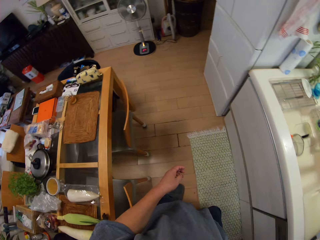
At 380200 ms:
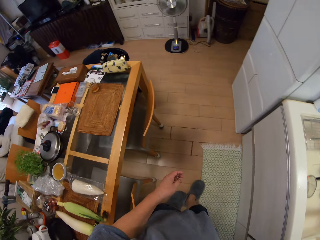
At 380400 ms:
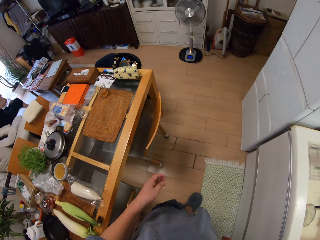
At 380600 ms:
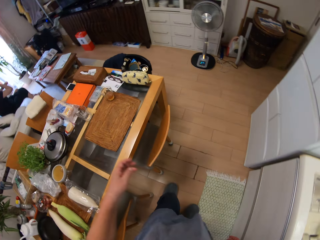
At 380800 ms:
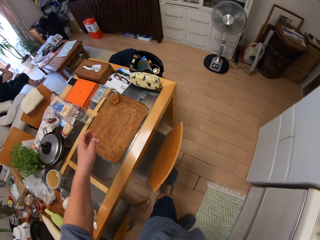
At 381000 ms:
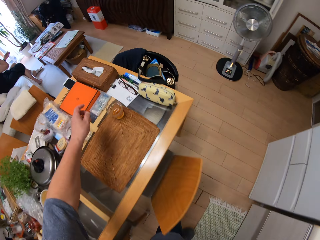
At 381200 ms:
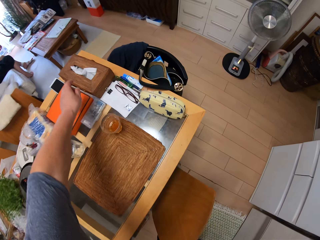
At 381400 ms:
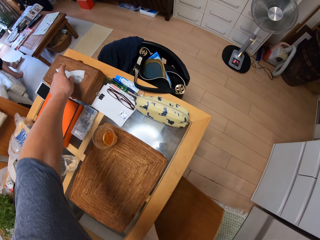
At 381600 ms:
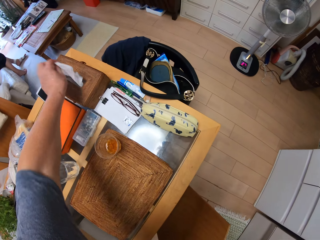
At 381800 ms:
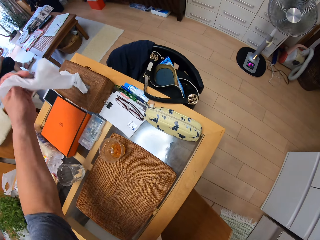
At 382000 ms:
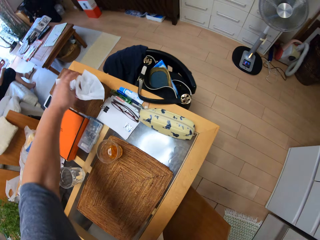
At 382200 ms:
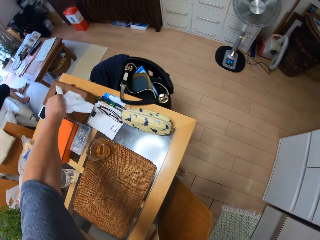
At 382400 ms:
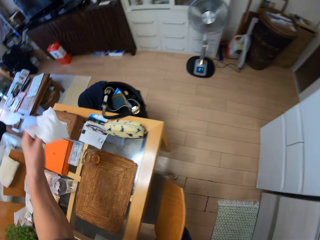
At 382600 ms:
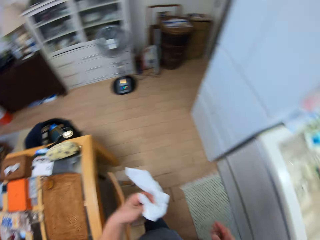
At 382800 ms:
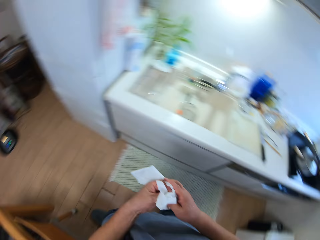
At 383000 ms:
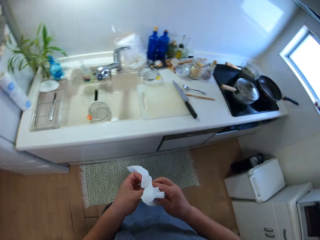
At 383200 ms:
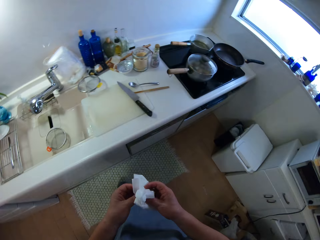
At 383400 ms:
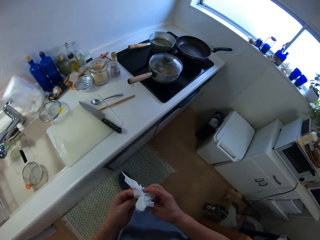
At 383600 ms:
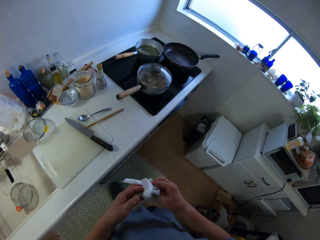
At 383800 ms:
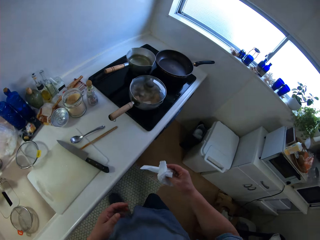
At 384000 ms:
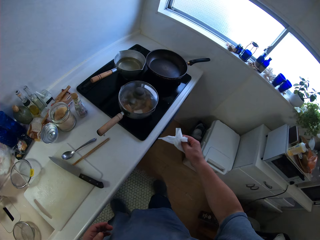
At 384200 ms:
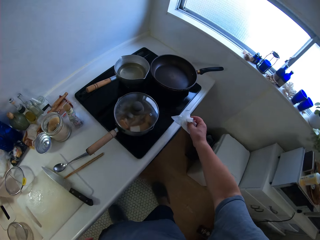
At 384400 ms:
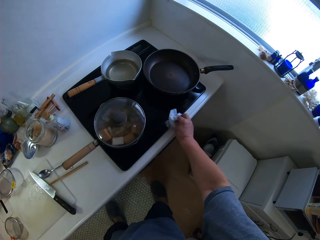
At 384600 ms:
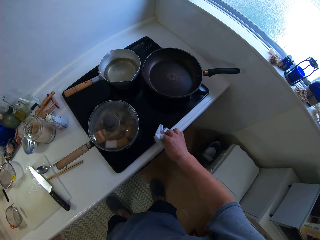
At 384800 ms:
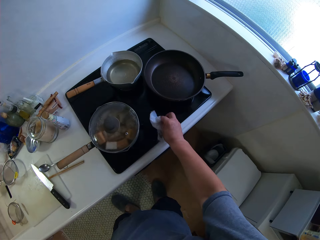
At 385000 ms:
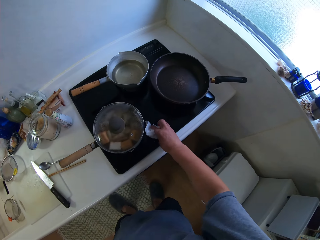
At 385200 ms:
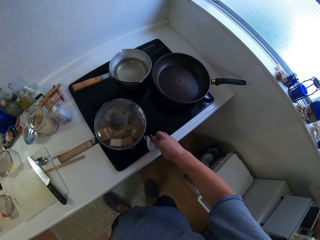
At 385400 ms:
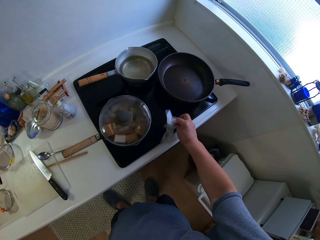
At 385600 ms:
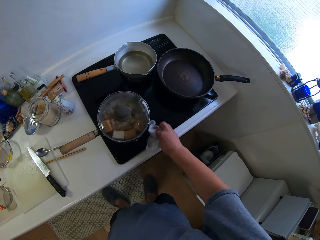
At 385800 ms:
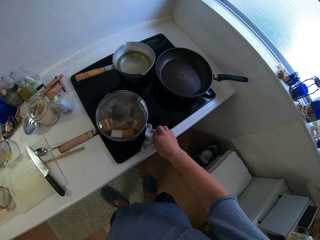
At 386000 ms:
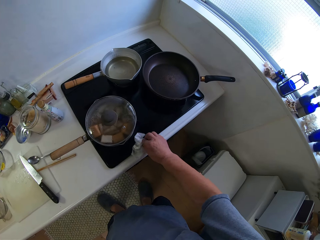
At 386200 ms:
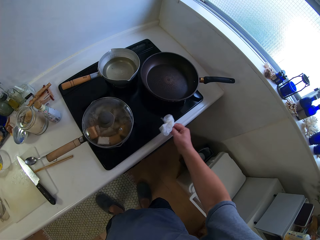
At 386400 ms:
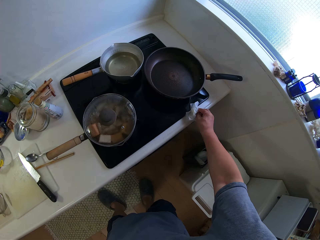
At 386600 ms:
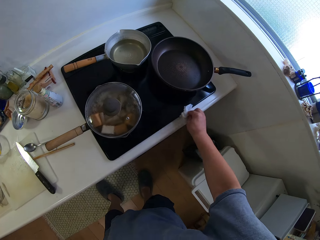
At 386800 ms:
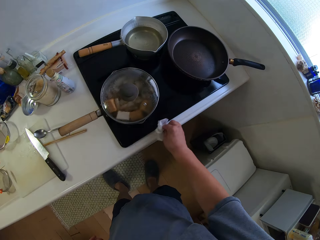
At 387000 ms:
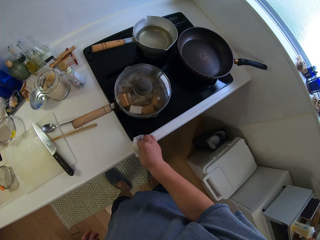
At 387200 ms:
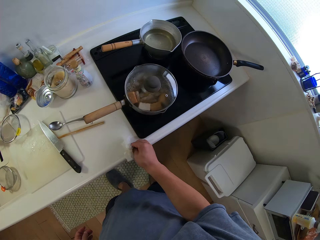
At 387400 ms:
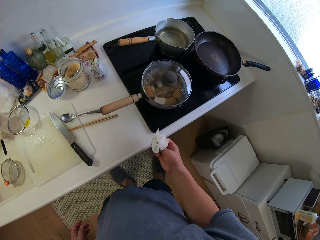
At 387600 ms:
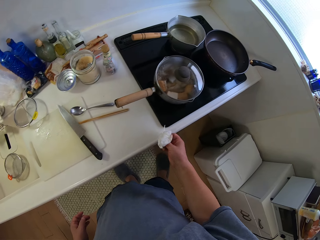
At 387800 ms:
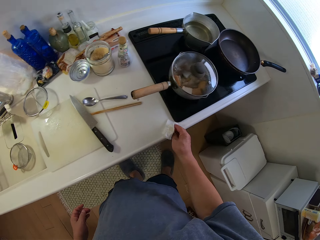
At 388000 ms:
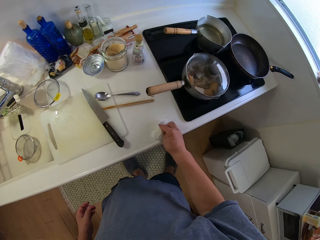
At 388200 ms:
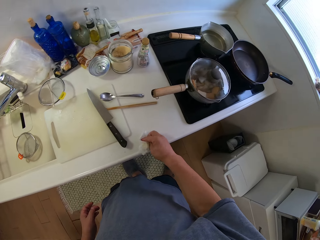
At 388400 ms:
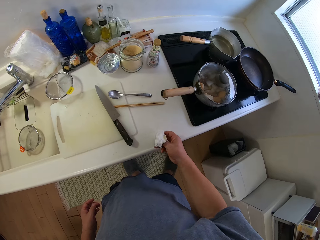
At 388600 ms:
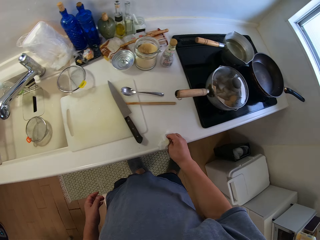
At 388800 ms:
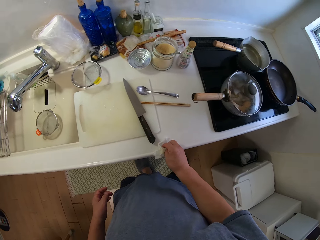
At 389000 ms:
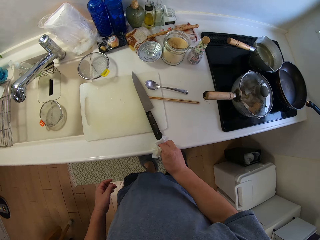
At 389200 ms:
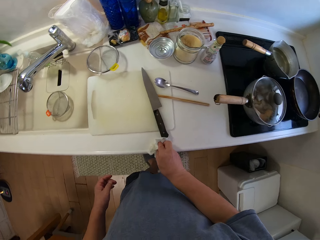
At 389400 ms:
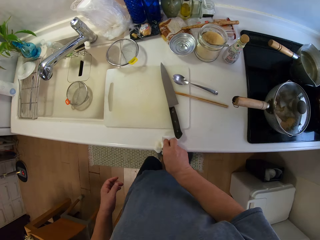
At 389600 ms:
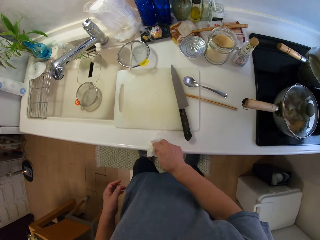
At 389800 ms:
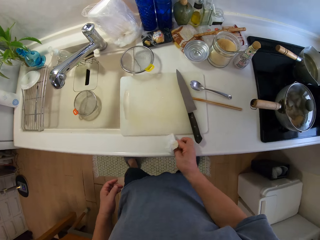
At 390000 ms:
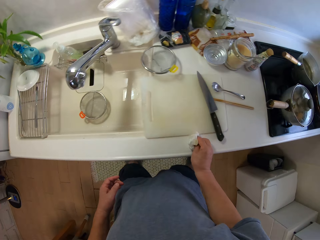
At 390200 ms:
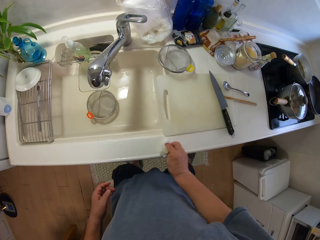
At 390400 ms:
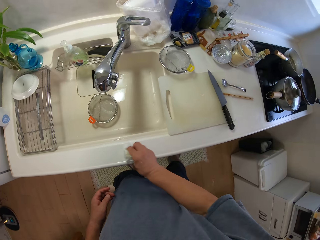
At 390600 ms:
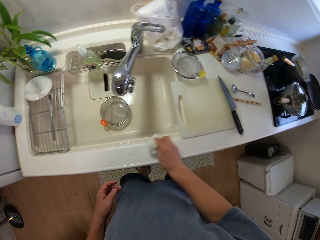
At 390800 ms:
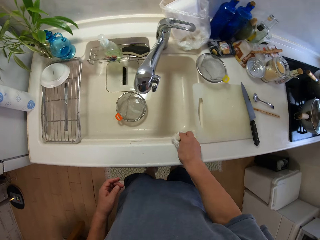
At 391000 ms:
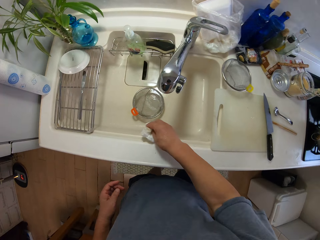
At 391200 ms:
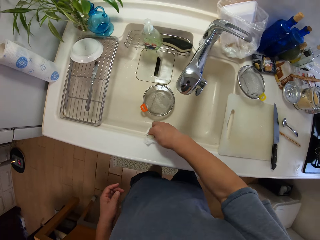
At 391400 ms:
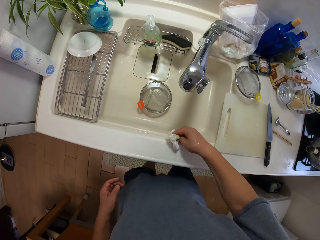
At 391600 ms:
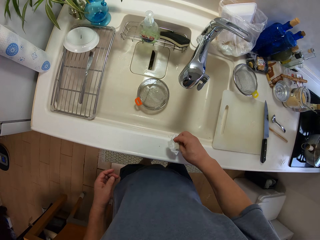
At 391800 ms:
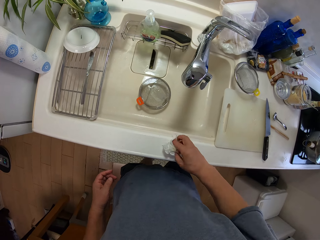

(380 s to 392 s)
The camera wearer walks around the kitchen. A woman sits on a couch and moves her hands. The camera wearer picks up a serviette or tissue from the dispenser. He turns around. He folds the serviette. He walks around the kitchen. He wipes his hand with the tissue. He wipes the gas cooker and the slab with the tissue. He walks around the kitchen.

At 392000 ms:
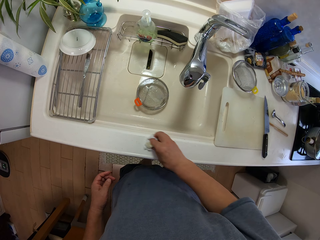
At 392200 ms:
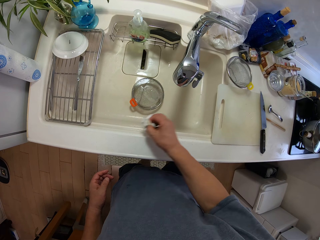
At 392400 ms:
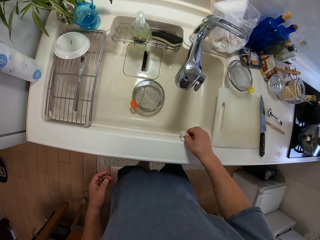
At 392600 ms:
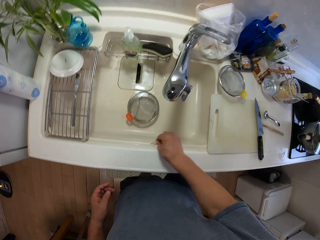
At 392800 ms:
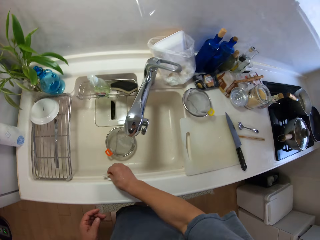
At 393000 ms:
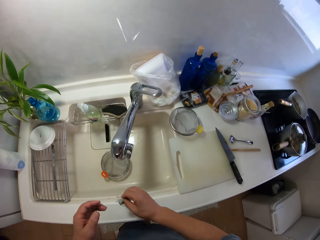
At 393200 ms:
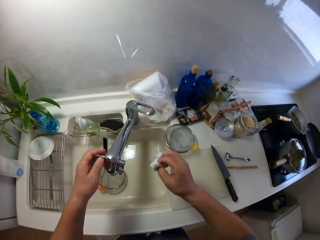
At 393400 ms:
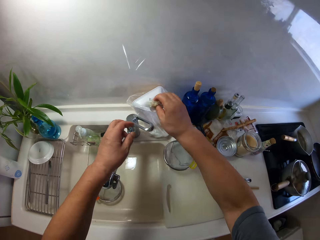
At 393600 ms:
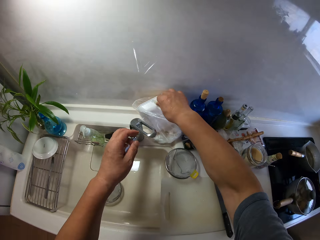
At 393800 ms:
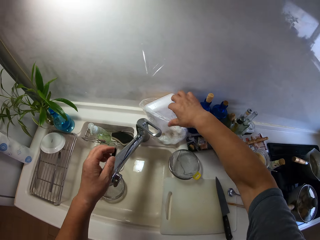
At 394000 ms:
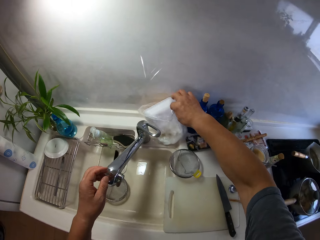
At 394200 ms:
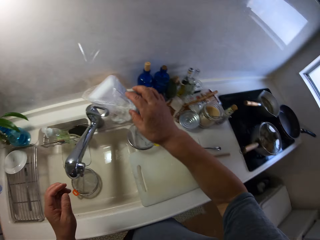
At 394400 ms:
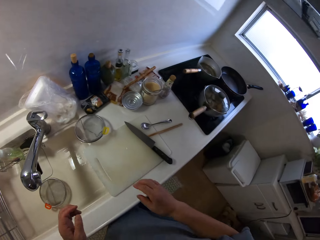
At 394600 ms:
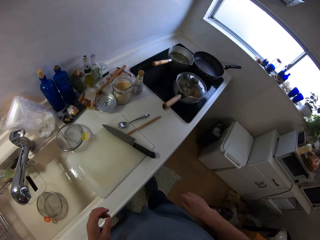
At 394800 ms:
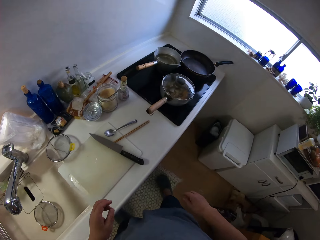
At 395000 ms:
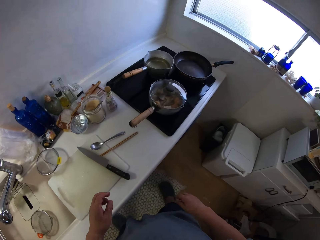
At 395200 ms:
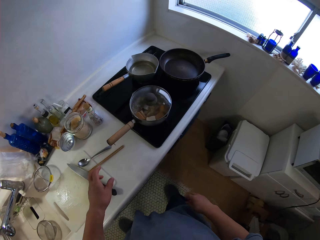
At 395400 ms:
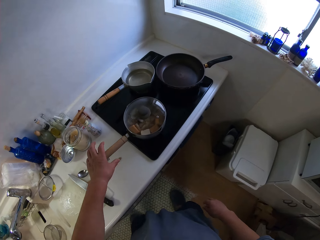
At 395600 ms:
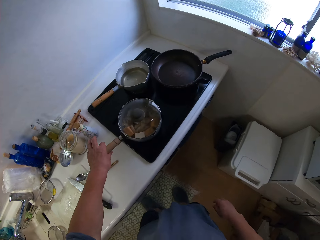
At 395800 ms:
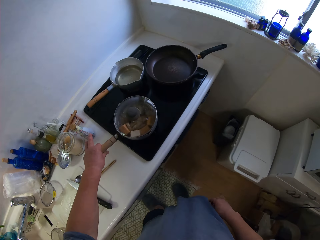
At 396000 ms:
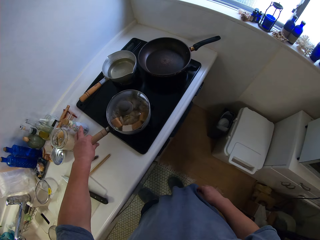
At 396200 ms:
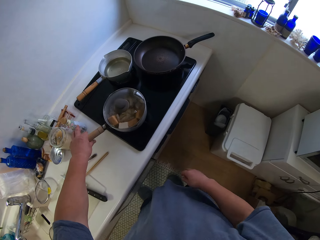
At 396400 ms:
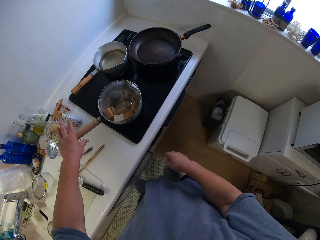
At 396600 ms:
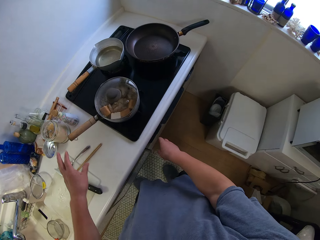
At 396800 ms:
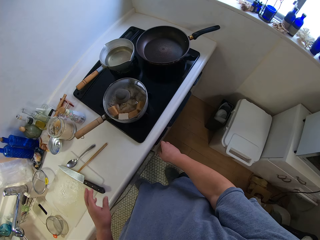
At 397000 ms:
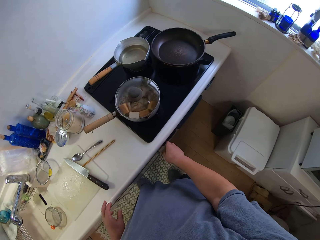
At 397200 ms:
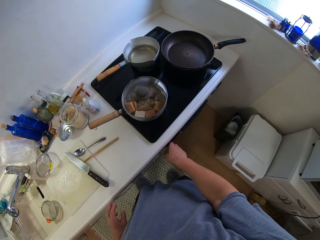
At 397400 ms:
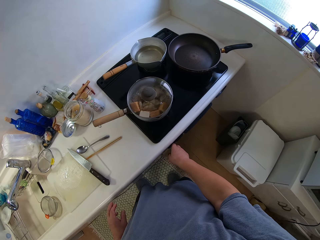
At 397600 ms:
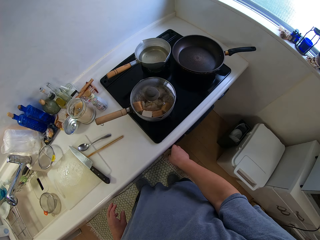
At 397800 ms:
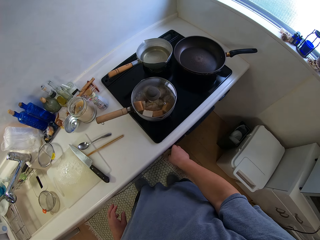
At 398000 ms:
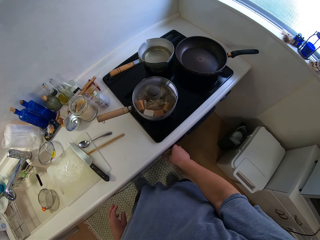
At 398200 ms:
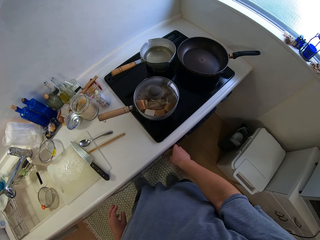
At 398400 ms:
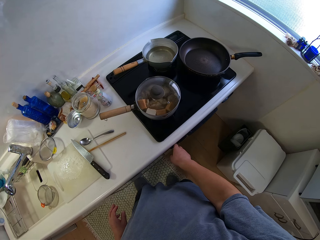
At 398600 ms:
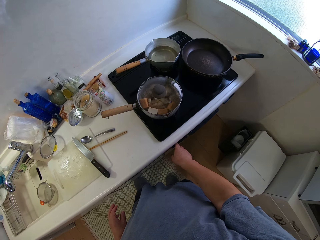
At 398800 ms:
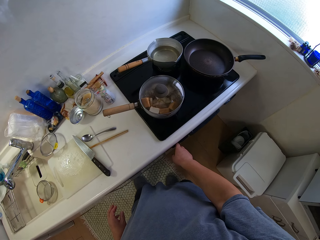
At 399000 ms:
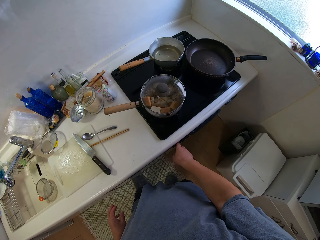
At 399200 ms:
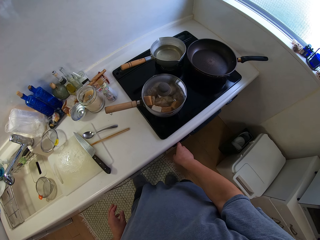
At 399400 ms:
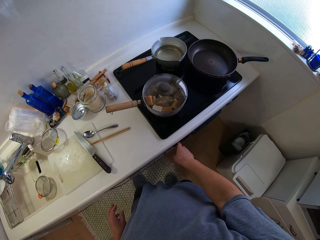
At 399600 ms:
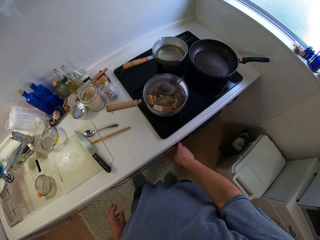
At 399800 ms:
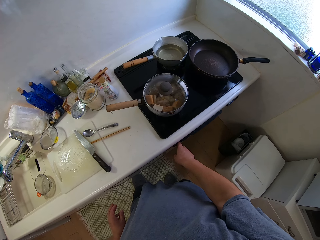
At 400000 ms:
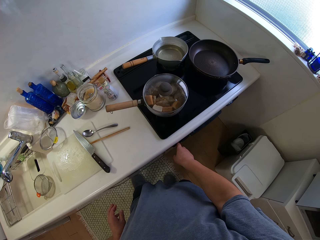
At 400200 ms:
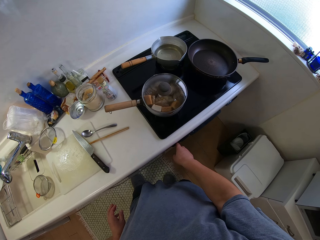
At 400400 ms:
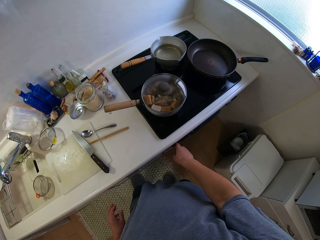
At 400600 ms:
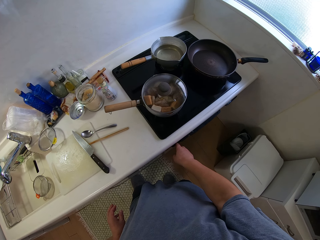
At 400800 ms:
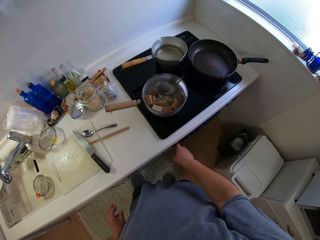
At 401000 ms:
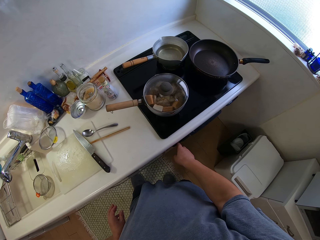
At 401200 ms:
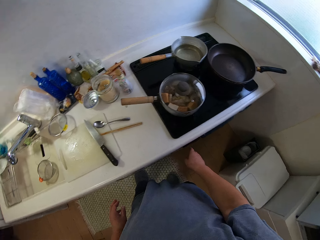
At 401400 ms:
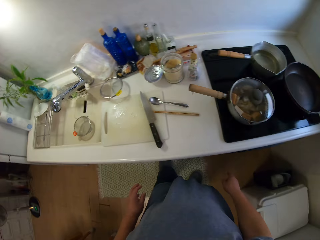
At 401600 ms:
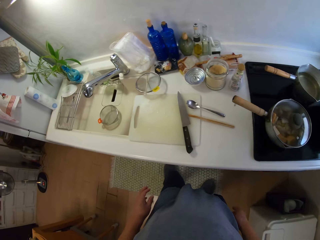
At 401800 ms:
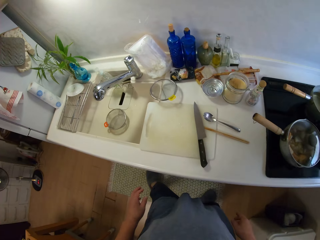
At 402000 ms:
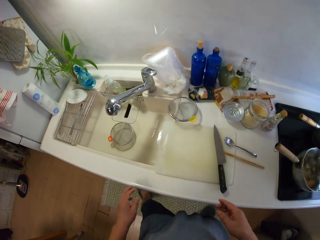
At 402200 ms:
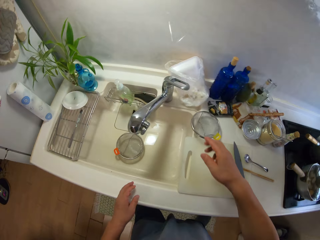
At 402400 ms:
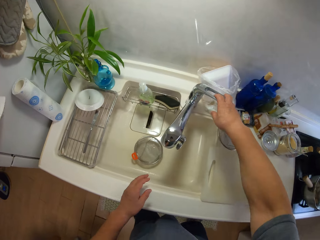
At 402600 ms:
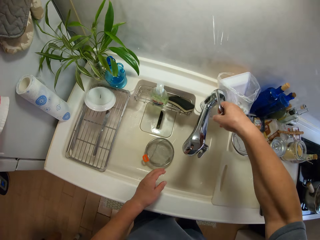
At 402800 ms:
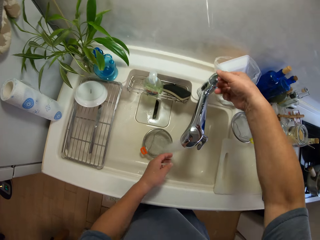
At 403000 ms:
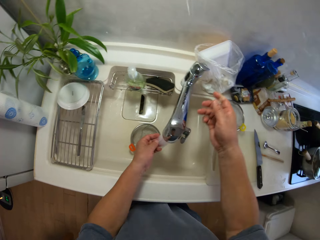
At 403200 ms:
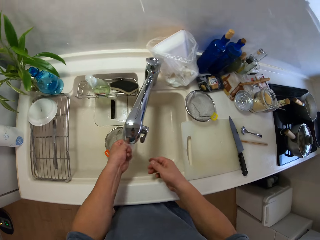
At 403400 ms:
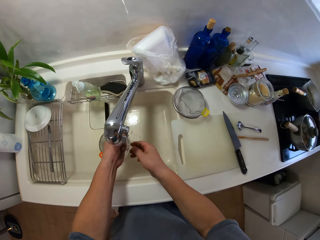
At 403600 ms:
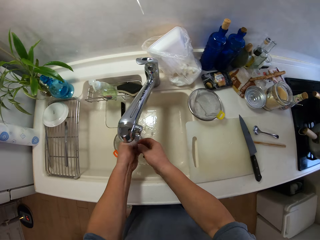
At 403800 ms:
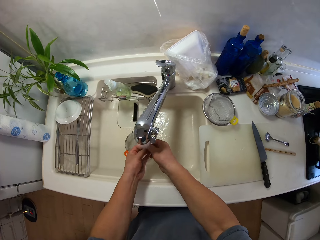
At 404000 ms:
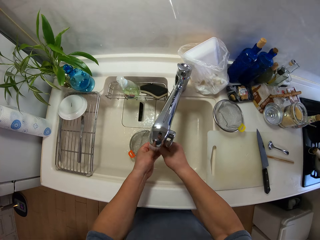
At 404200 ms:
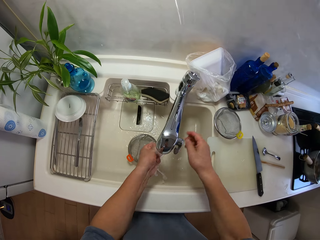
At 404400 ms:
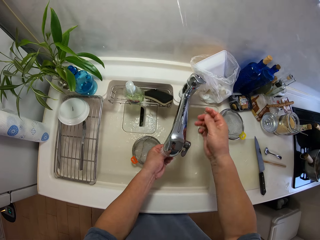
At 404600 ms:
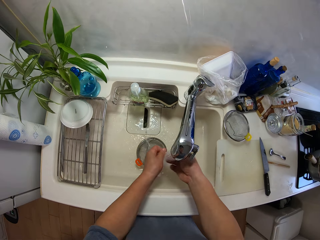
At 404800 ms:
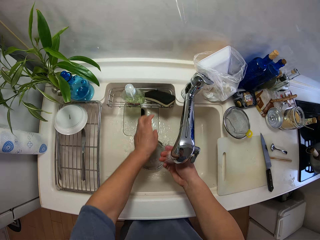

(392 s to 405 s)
The camera wearer drops the tissue in a nylon close to the sink. He pulls the nylon paper and moves backwards. He adjusts the pot of food on the cooker. He adjusts the gas cooker knob with his right hand. He turns around and walks around the kitchen. He turns on the tap to the sink. He washes his hands in the sink.
